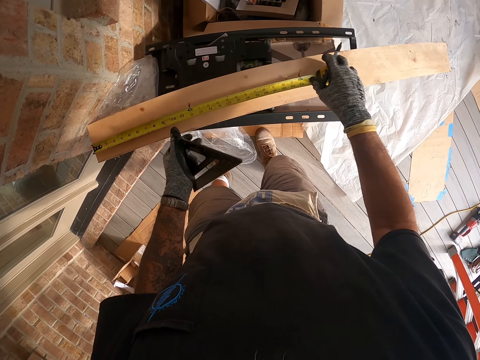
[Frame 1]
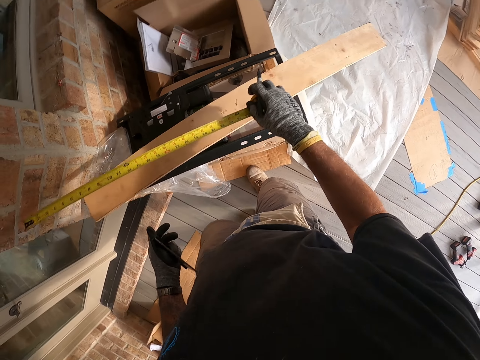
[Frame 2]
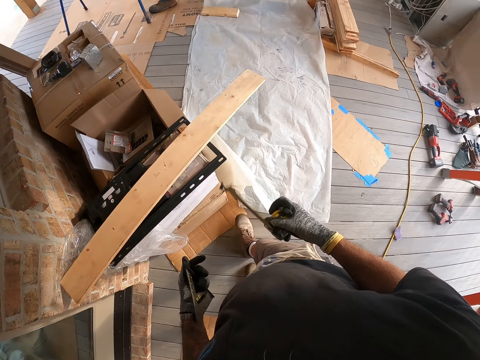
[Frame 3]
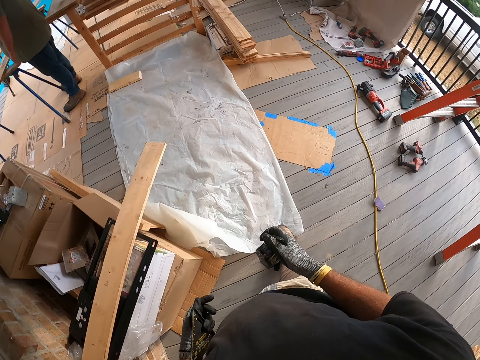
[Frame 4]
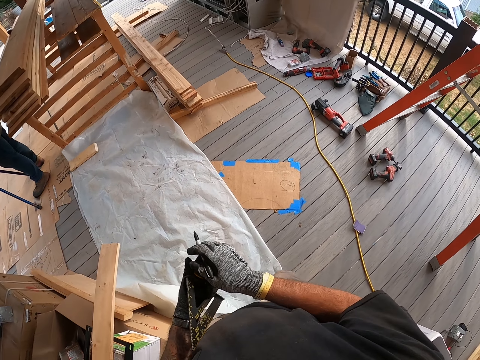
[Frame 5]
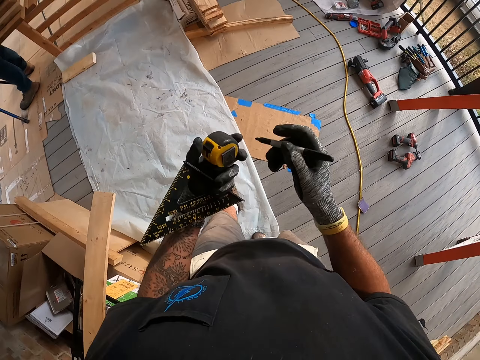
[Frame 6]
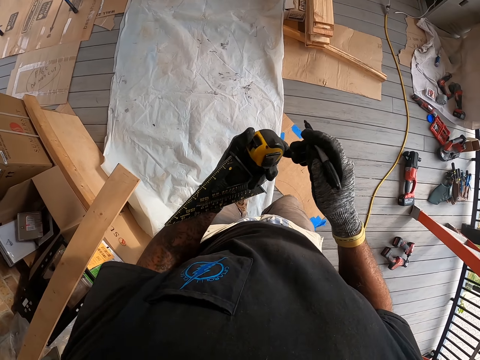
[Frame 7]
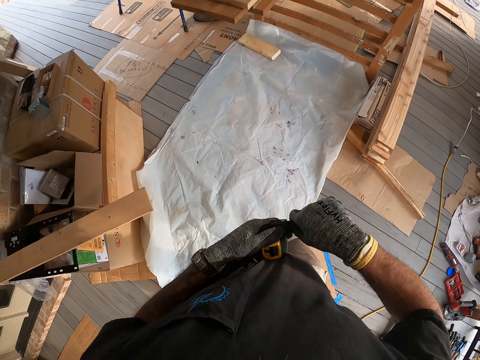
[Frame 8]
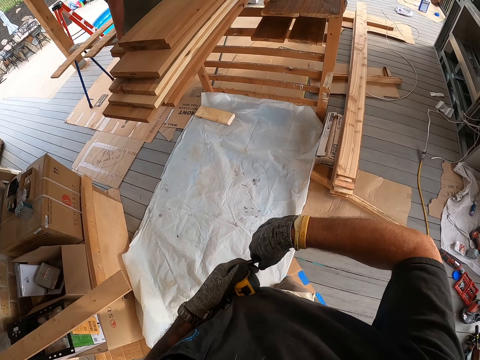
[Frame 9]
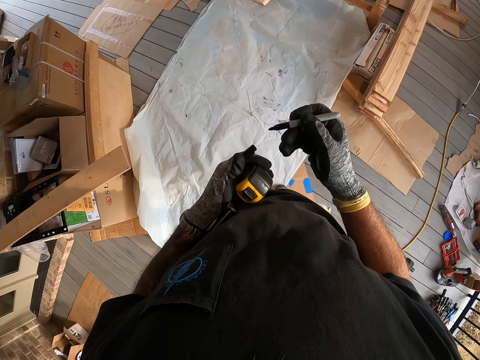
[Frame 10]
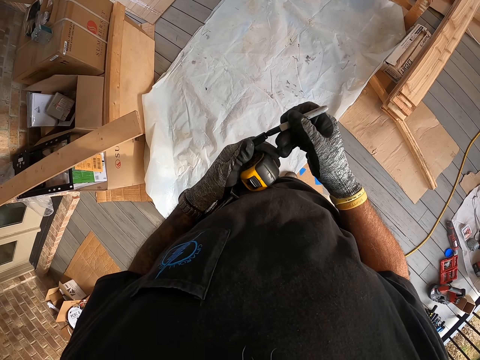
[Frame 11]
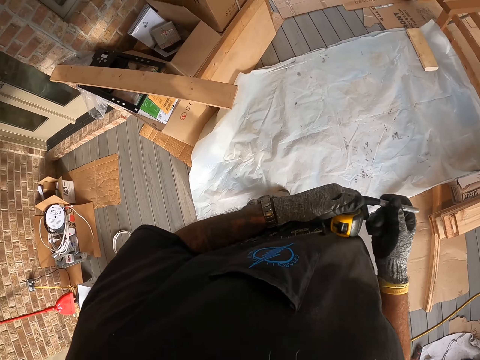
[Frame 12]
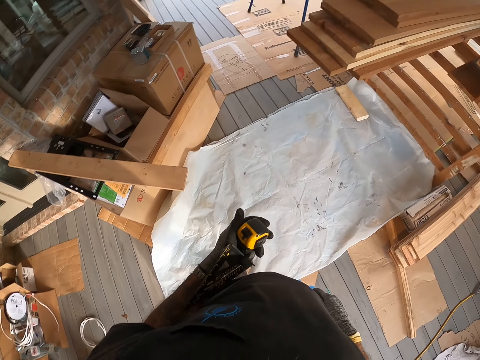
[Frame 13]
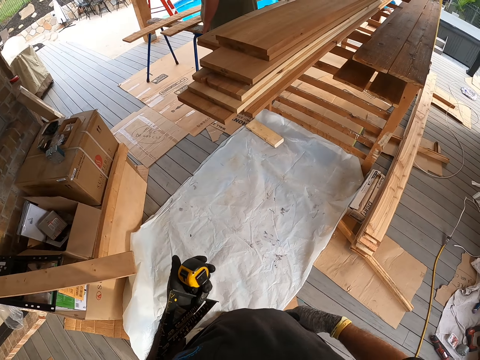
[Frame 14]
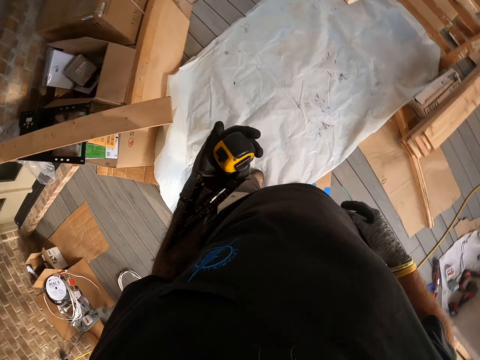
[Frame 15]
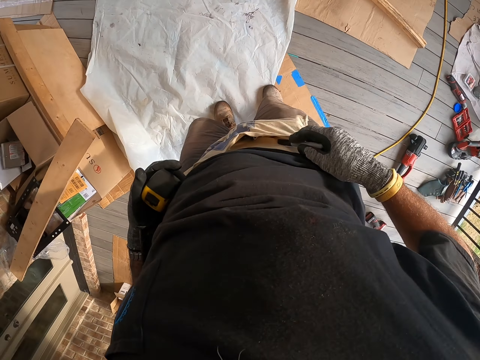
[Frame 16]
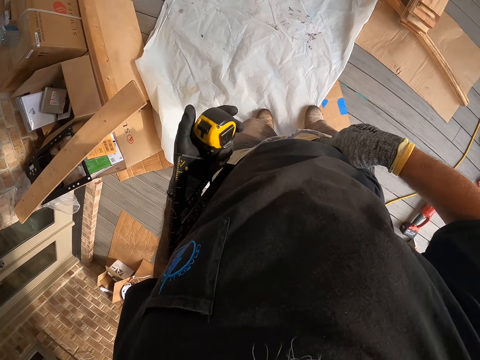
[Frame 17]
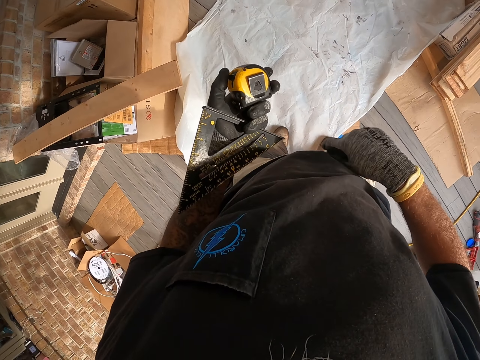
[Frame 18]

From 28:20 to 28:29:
The camera wearer removes the tape measure from the wood. They move at the porch. They close the pen. They put the pen in the pocket or belt bag.

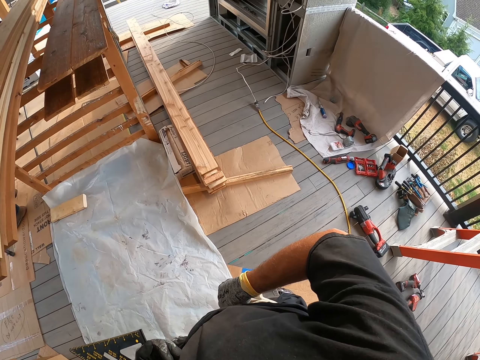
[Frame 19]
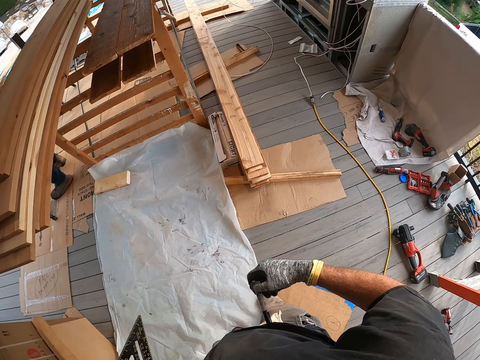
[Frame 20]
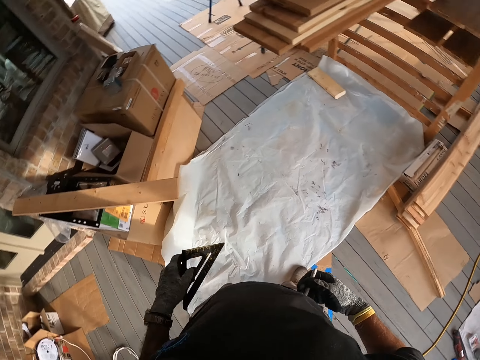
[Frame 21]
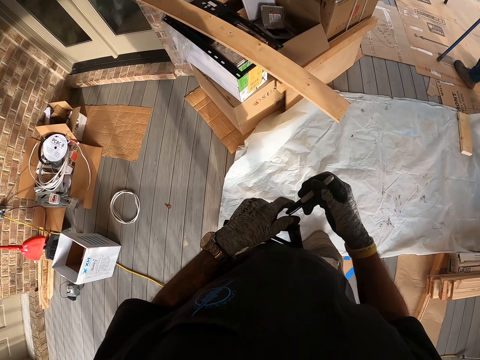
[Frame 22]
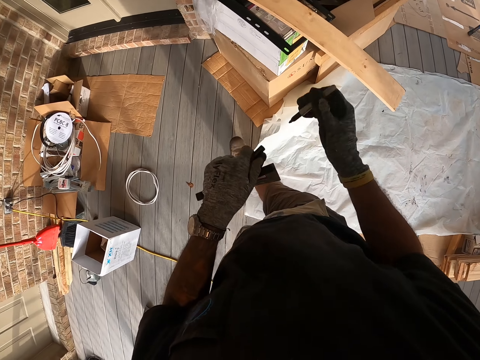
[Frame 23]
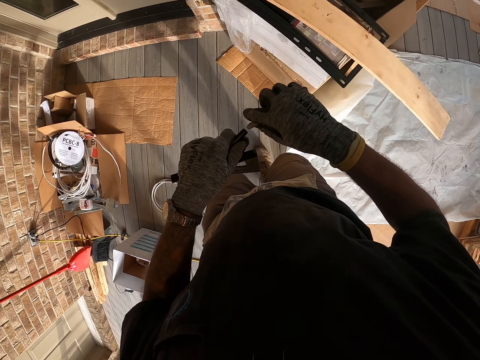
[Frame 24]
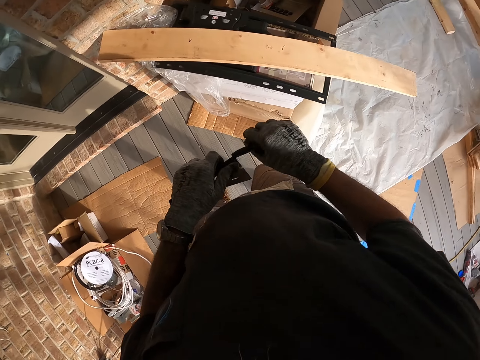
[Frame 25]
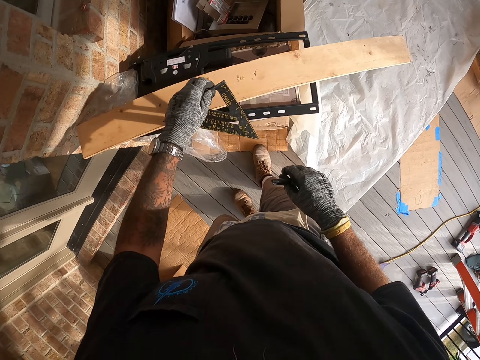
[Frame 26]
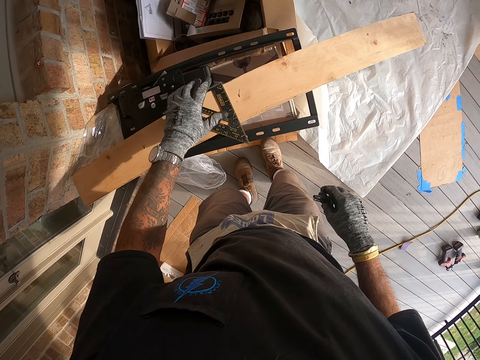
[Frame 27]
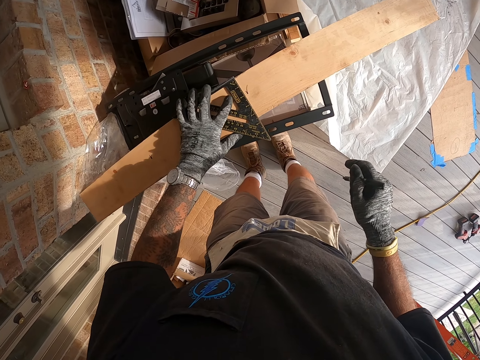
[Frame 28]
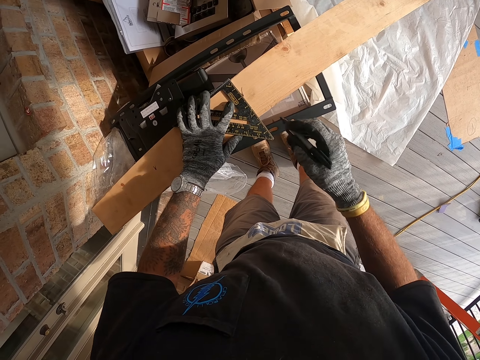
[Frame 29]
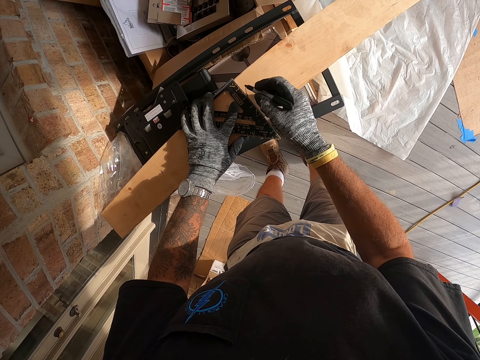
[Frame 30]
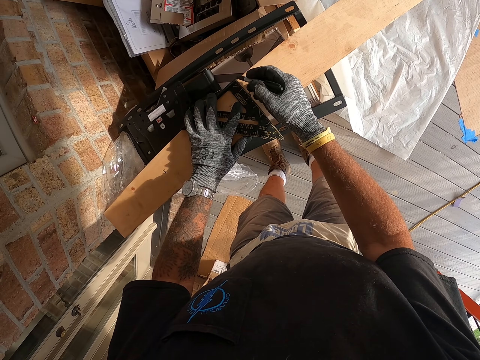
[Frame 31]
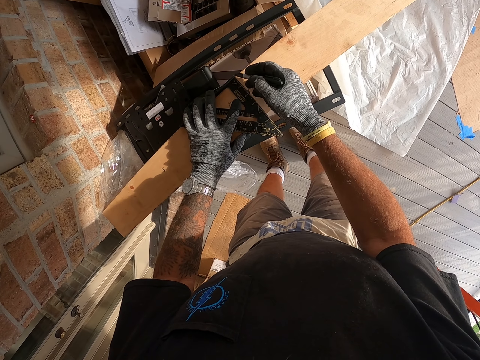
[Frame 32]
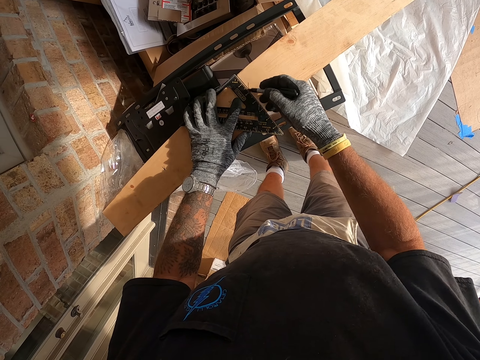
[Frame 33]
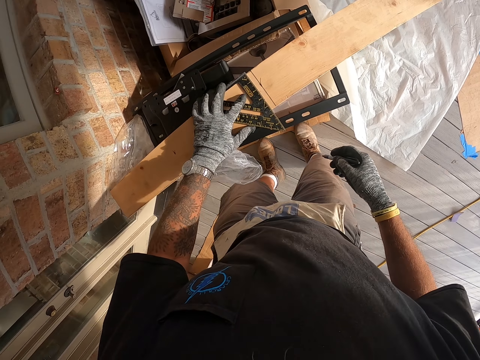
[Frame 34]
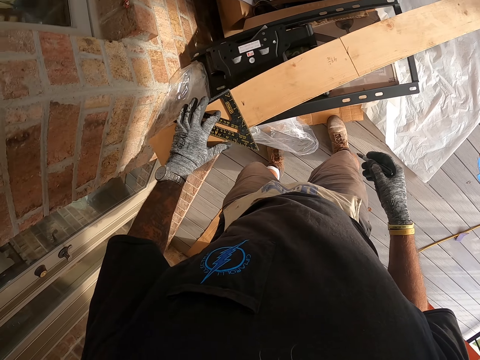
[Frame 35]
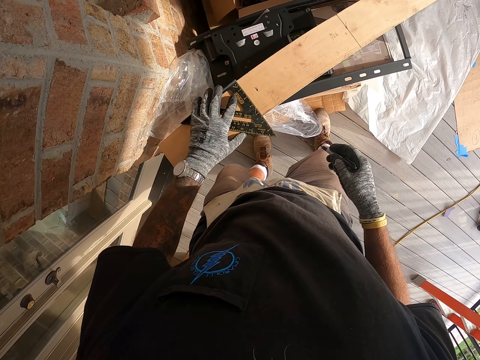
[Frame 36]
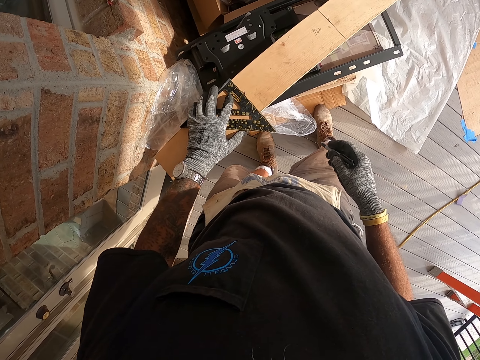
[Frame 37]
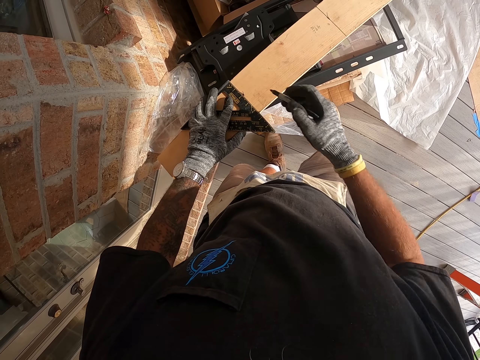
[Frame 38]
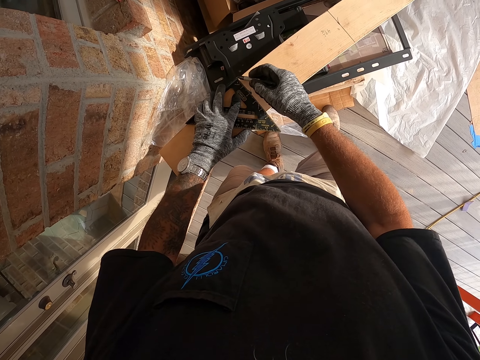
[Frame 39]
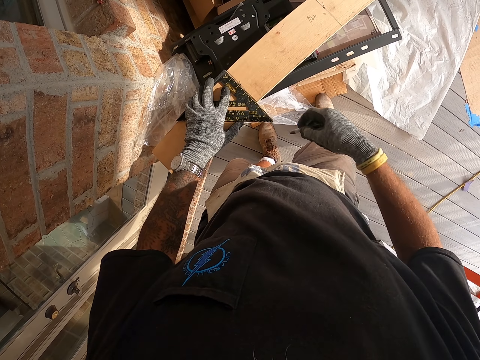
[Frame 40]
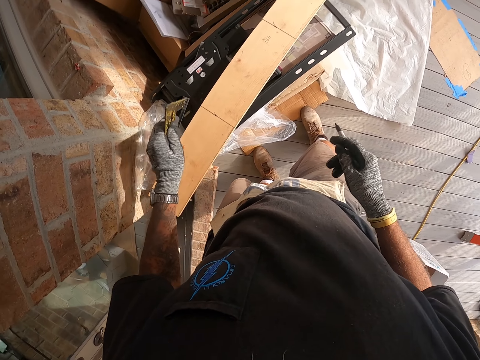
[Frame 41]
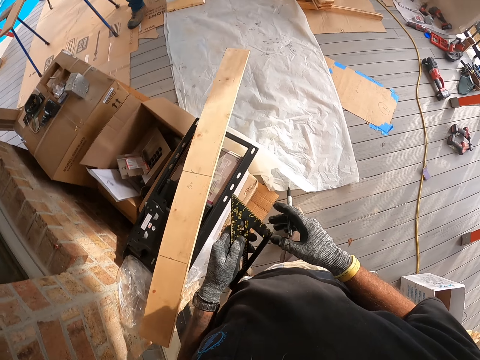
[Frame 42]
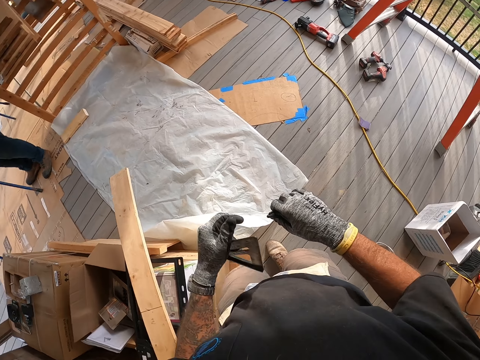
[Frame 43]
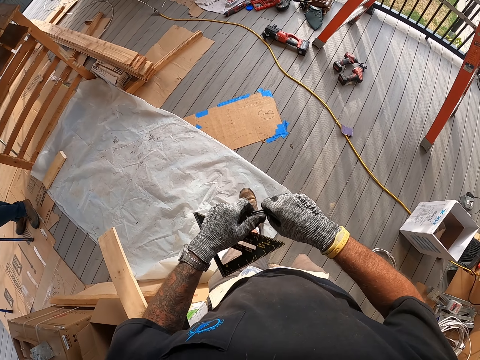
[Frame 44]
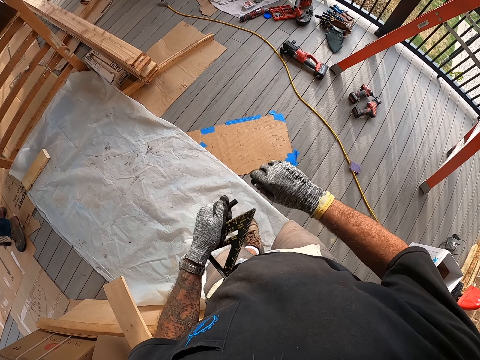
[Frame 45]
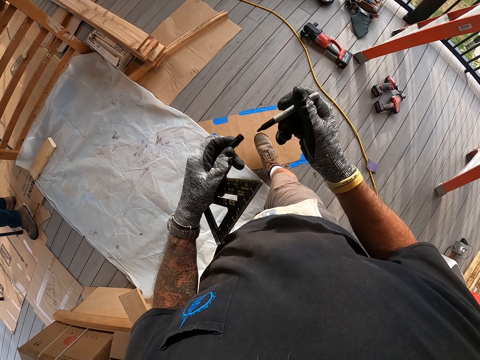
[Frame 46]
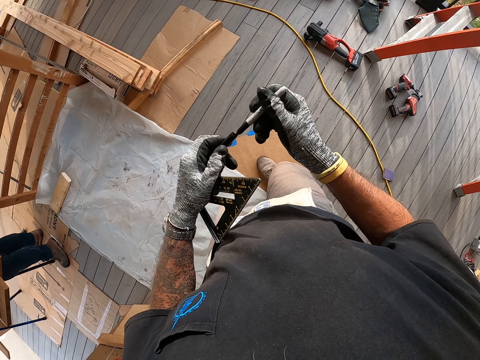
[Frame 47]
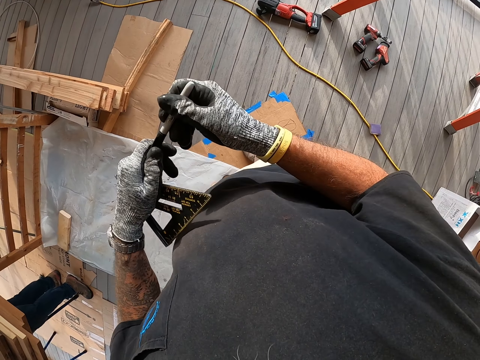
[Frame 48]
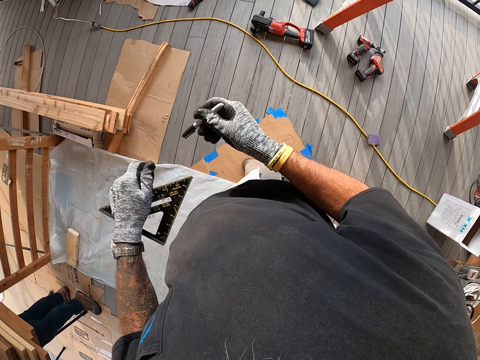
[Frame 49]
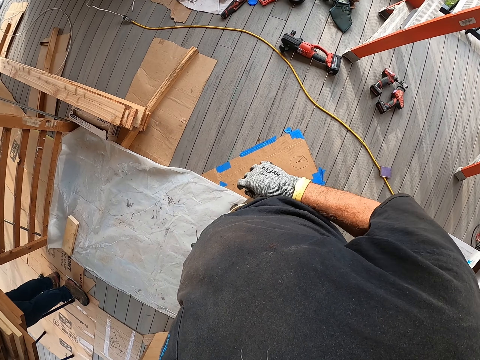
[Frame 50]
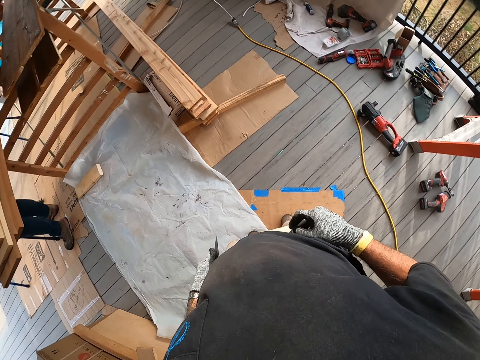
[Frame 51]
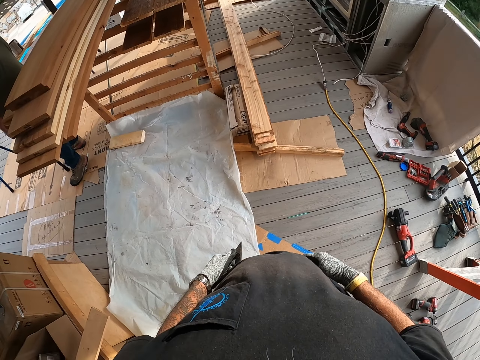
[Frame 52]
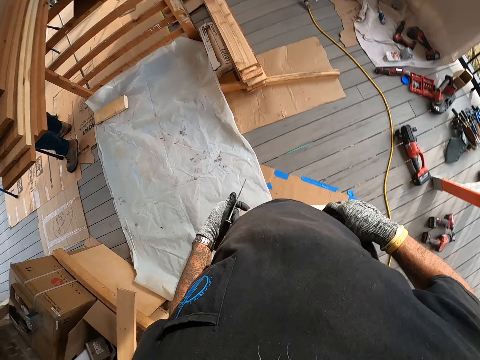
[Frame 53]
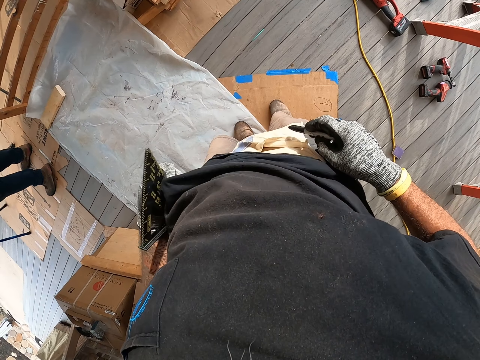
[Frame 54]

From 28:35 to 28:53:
The camera wearer grabs the pen from the belt bag. They move at the porch and pull the pen cap. They put the square ruler on the wood. They measure the wood. They mark the wood with the pen. They adjust the square ruler. They mark the wood with the pen. They remove the square ruler from the wood. They move at the porch. They close the pen. They put the pen in the pocket.
